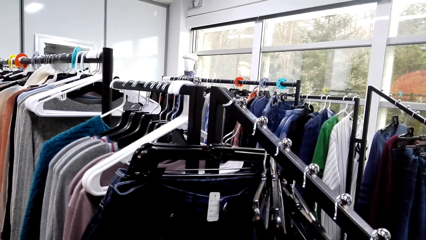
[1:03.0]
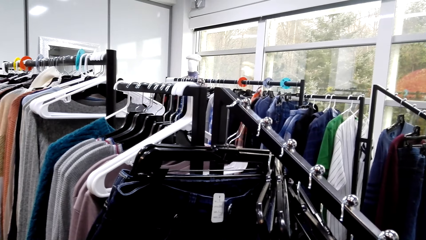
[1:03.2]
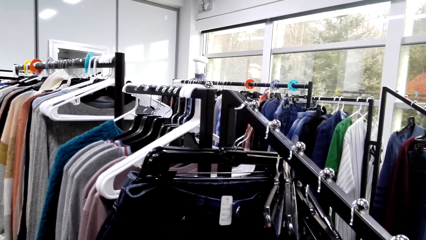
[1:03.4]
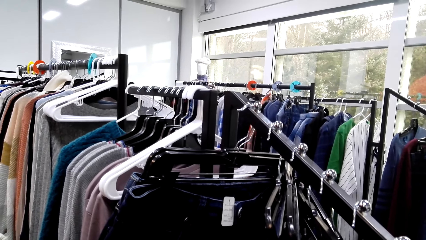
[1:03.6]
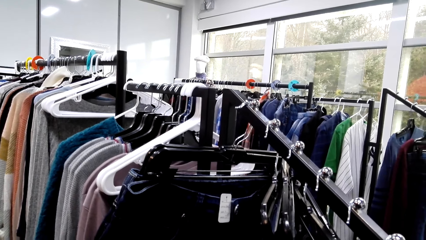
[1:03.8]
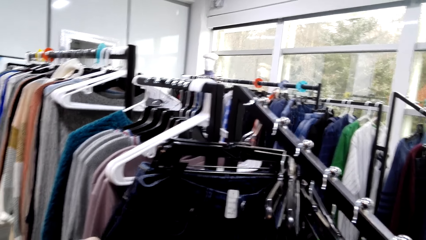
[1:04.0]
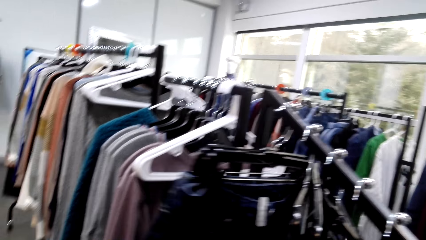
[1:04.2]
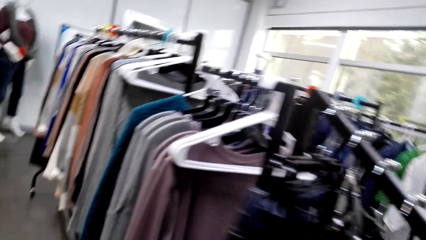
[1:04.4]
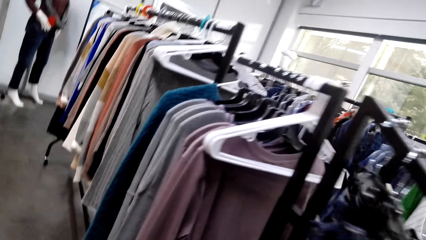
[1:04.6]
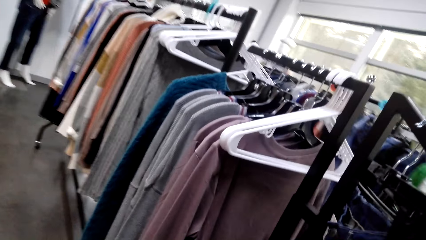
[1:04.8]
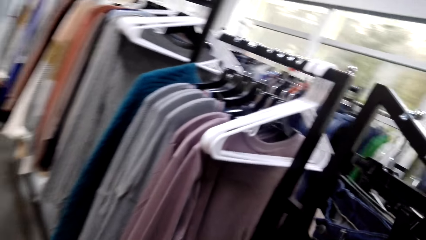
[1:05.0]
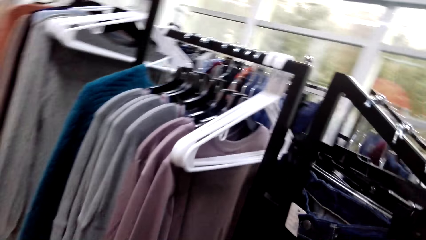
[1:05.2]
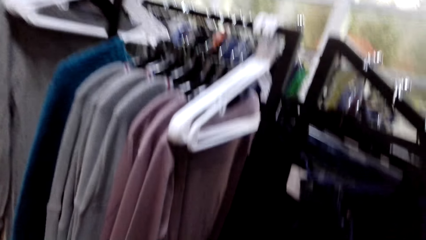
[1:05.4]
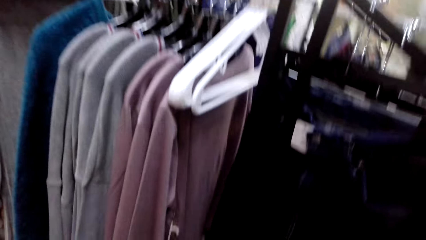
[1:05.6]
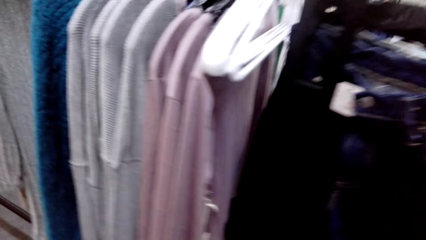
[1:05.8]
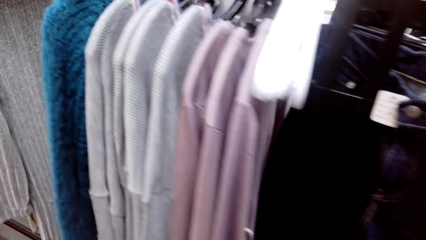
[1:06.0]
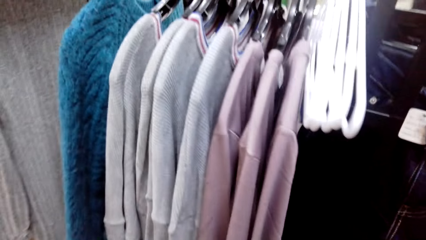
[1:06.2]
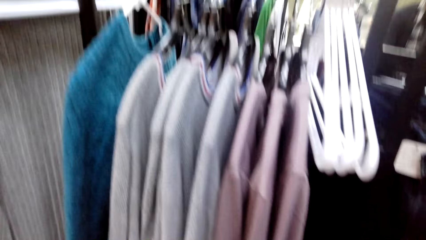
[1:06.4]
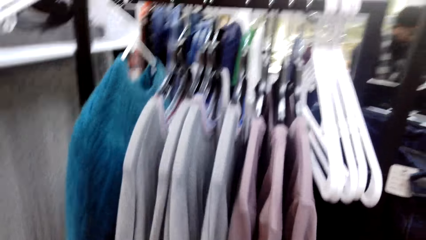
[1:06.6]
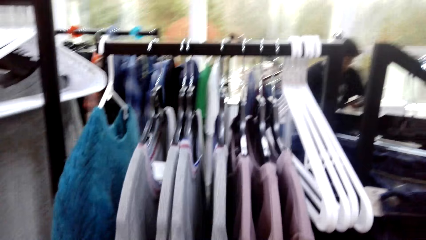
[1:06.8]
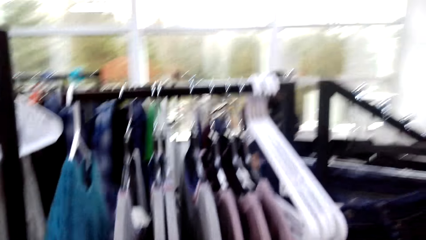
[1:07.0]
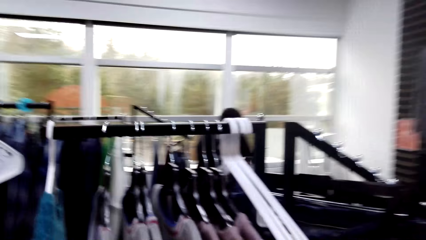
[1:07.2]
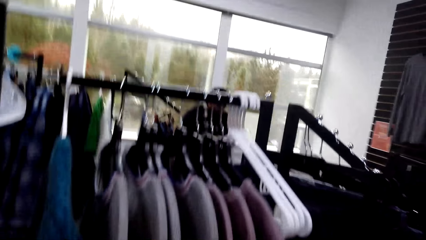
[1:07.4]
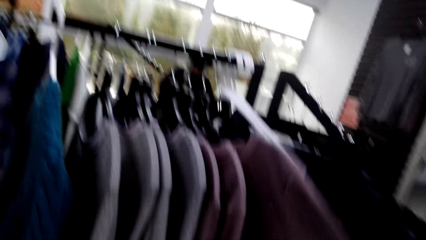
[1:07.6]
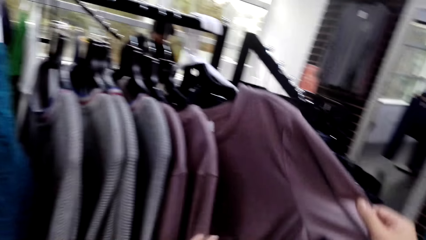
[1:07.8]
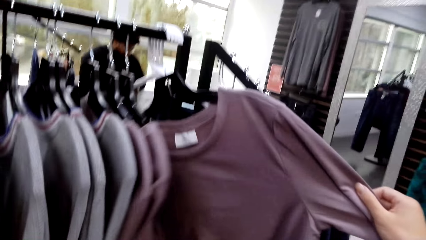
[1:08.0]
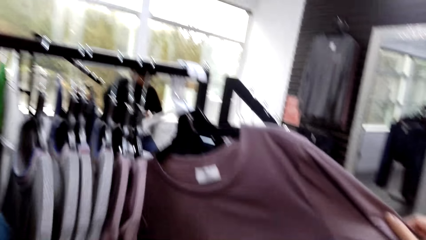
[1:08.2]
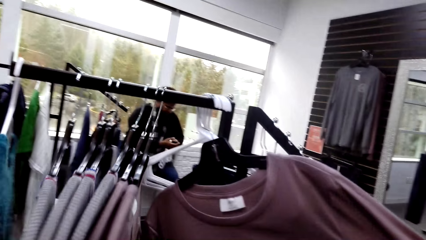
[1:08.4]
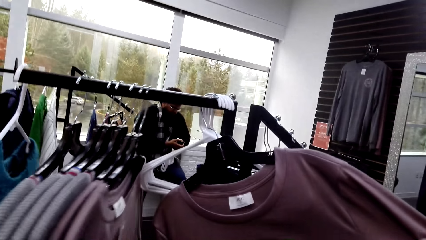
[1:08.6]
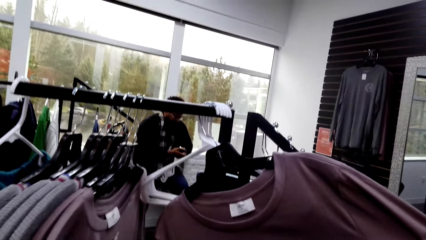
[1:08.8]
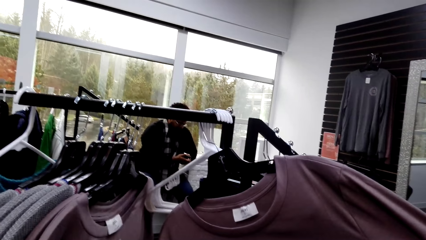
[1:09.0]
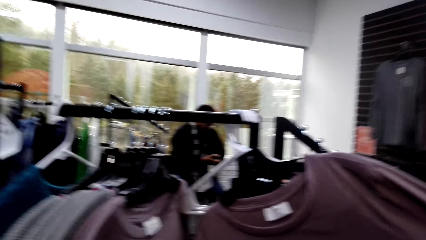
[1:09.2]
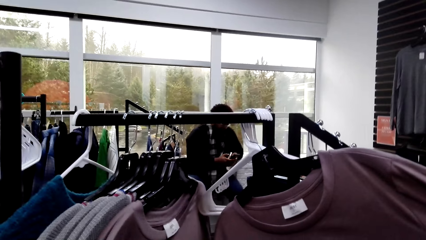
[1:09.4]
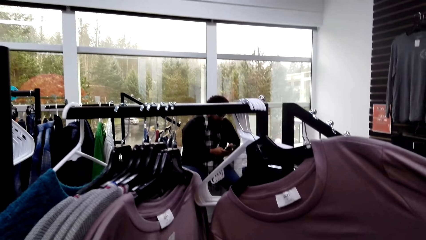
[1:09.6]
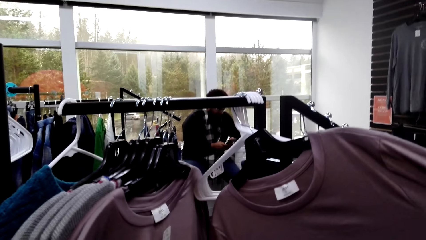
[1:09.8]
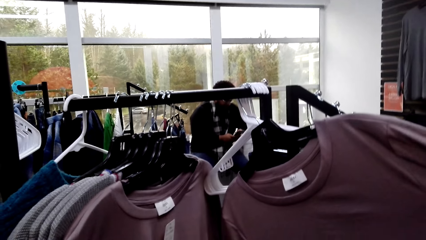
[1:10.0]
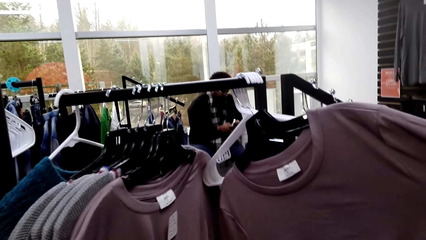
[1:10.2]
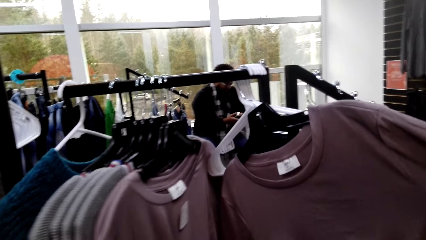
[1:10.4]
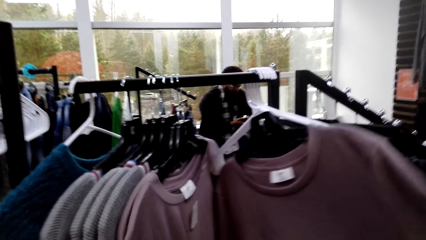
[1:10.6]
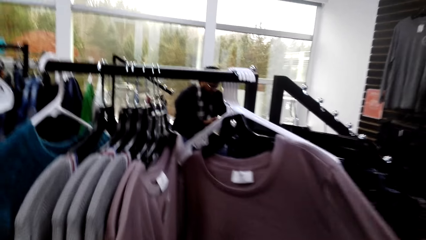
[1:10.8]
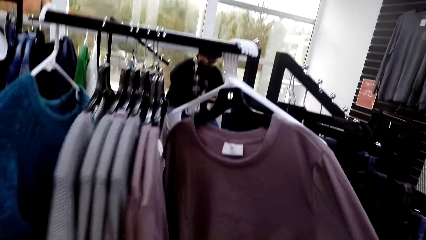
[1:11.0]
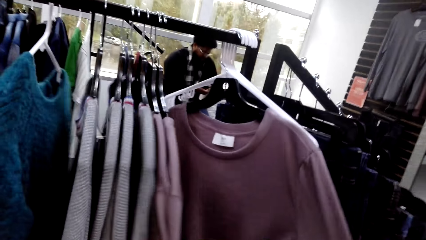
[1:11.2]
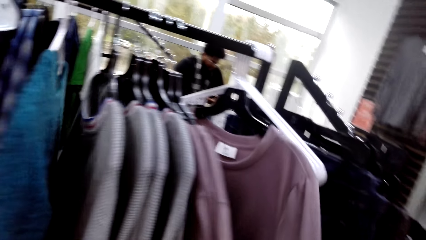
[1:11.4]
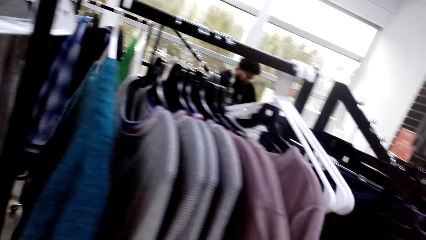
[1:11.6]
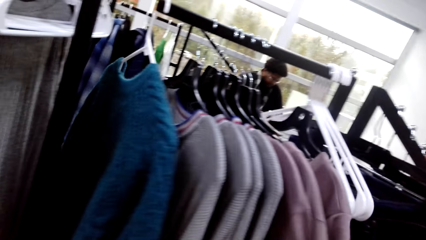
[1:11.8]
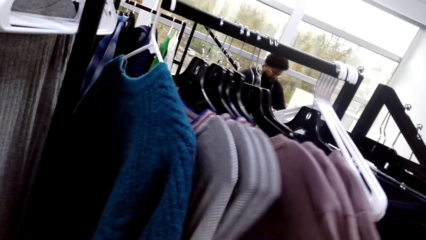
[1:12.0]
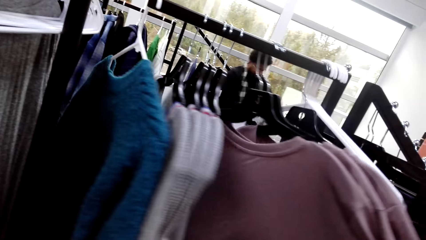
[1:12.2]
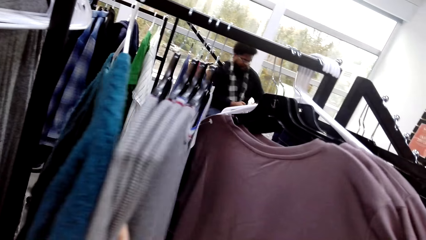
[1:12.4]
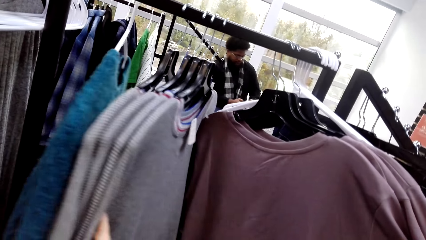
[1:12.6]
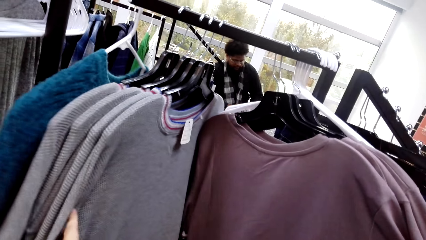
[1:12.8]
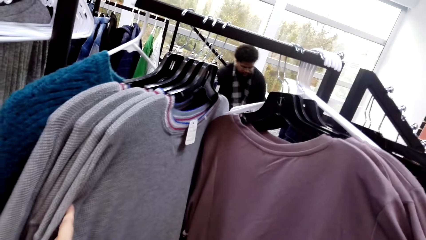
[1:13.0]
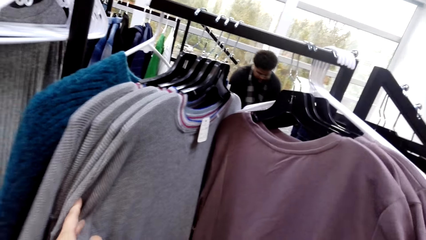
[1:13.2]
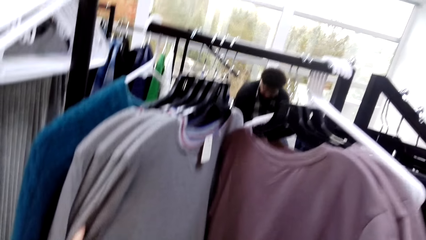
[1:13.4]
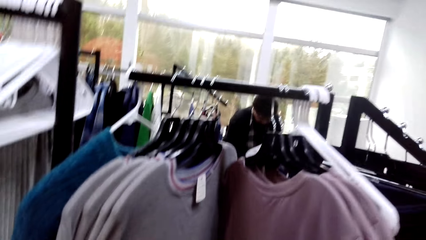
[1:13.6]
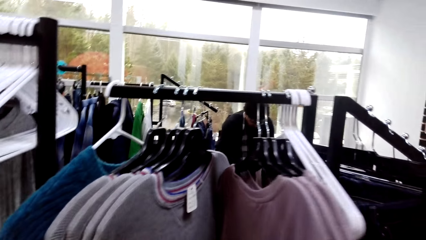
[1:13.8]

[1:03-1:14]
The camera wearer touches trousers. They touch sweaters.

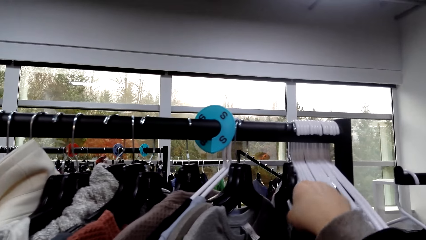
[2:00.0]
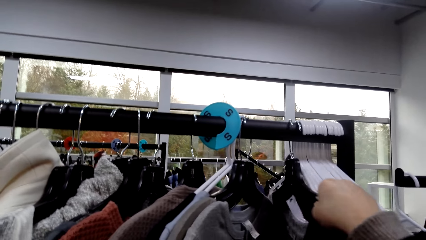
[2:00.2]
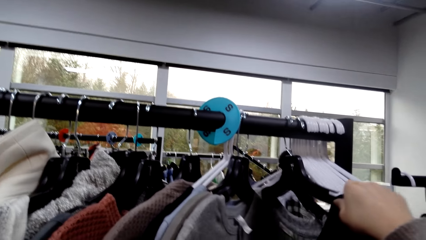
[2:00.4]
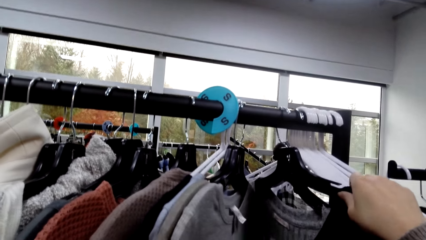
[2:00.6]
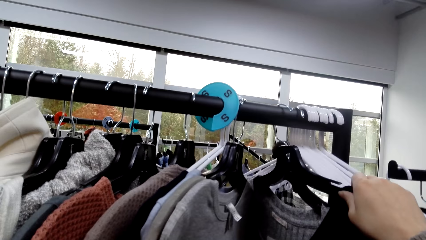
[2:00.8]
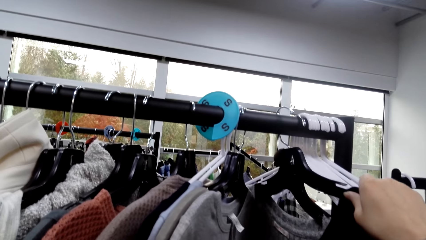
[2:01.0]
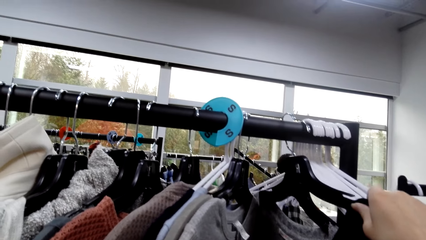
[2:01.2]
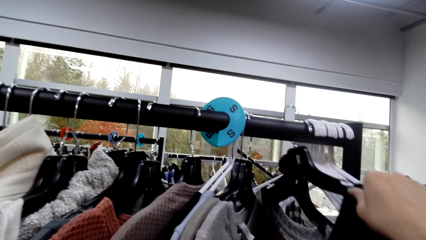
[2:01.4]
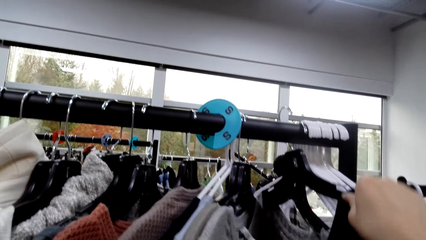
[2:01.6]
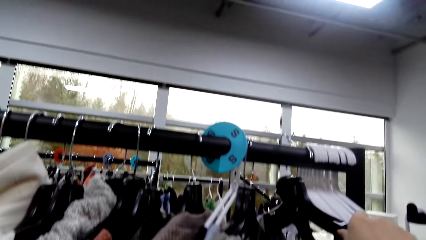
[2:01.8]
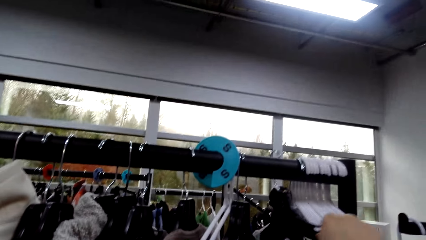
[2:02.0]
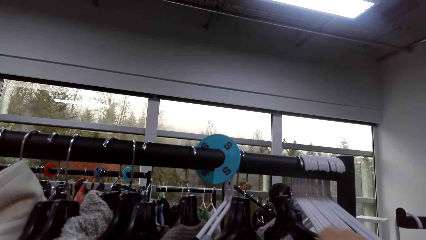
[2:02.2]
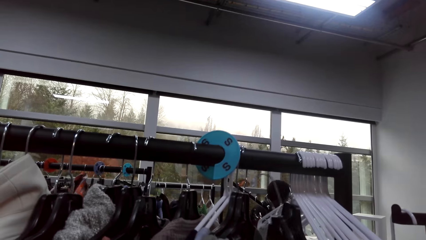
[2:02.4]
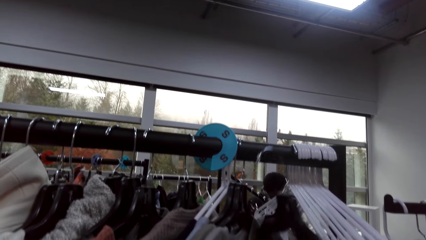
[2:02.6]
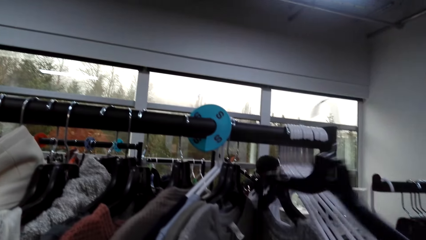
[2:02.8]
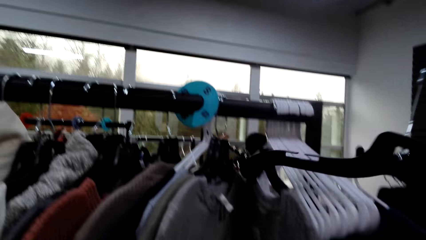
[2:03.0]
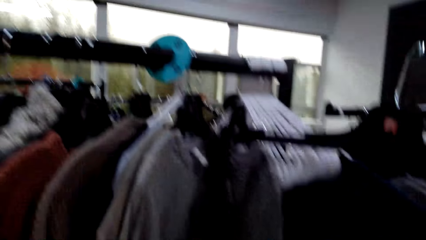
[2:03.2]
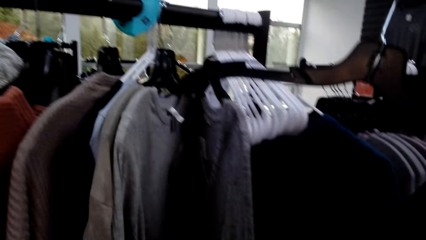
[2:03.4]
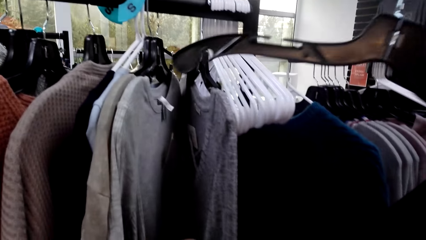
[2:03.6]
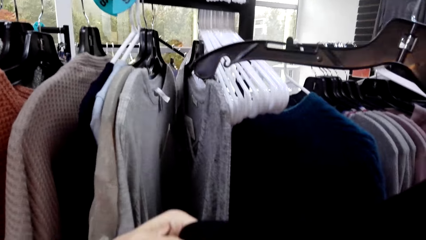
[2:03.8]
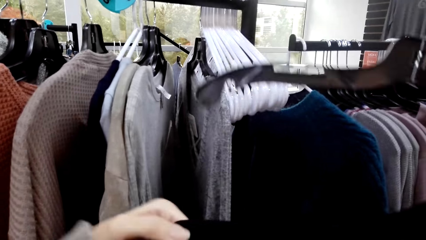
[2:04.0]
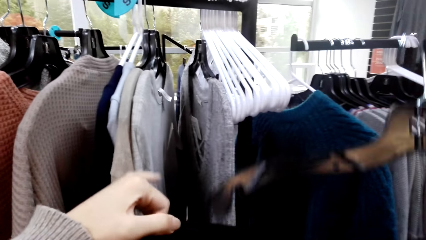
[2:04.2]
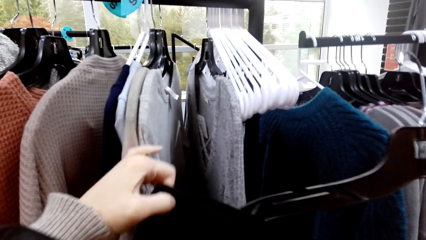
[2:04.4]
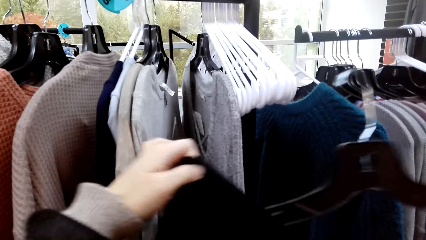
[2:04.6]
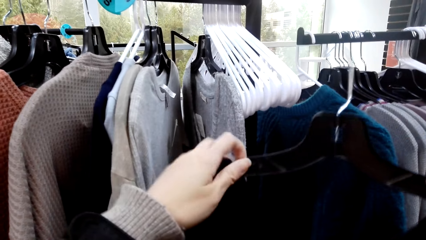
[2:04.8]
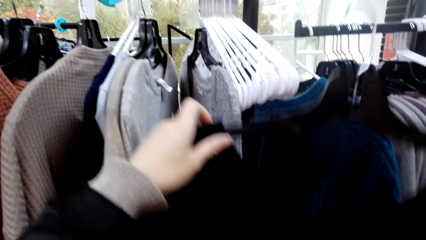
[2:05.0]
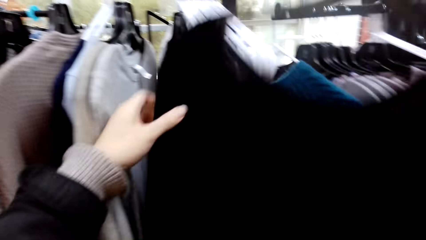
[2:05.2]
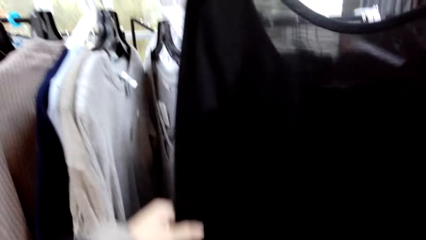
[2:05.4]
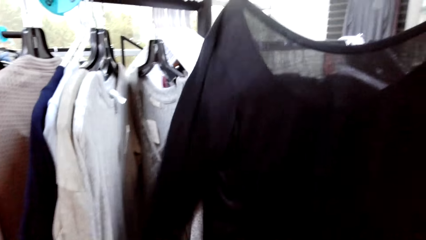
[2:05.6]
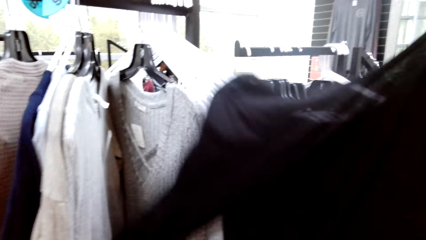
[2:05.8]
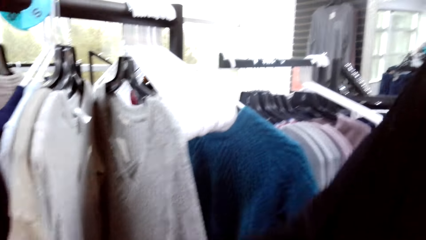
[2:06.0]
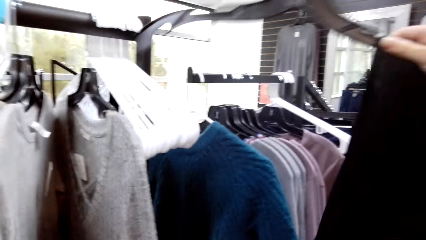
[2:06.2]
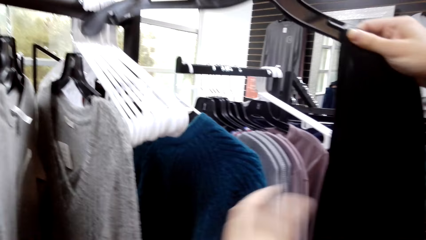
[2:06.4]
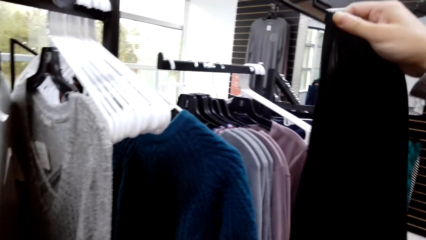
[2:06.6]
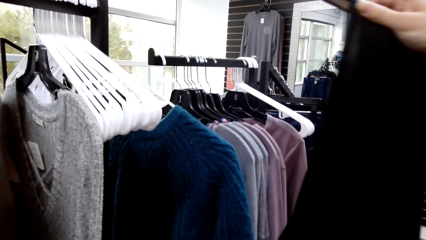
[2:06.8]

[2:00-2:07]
The camera wearer removes a hanger. They pick a cloth from the hanger line. They hold the cloth. They put the sweater shoulder on the hanger.
